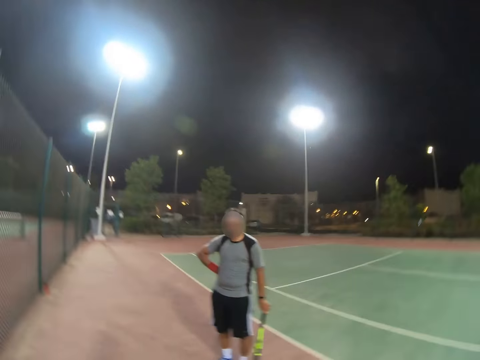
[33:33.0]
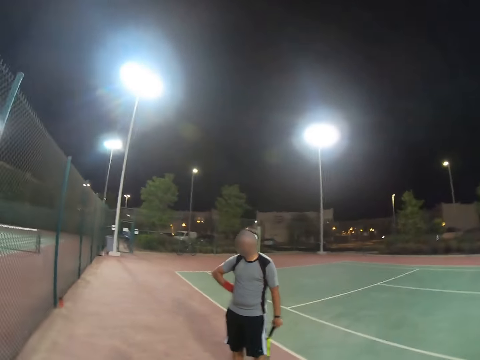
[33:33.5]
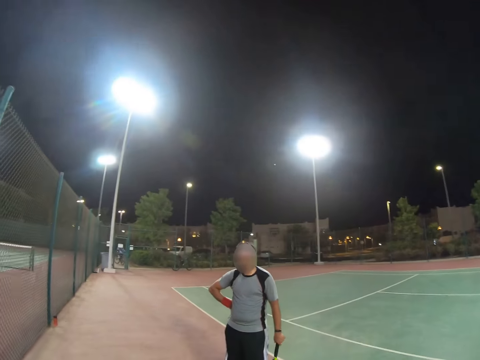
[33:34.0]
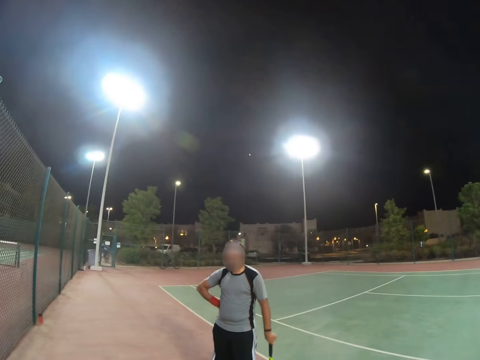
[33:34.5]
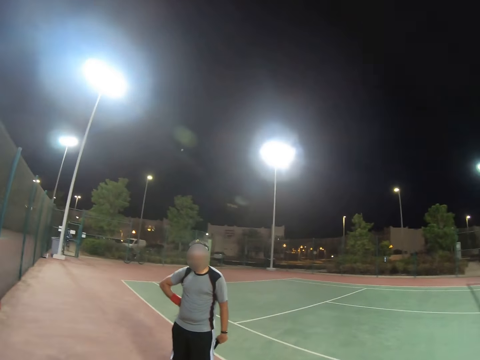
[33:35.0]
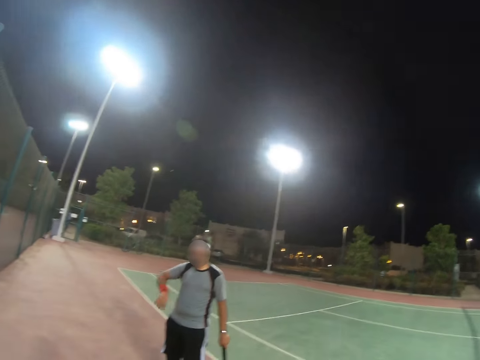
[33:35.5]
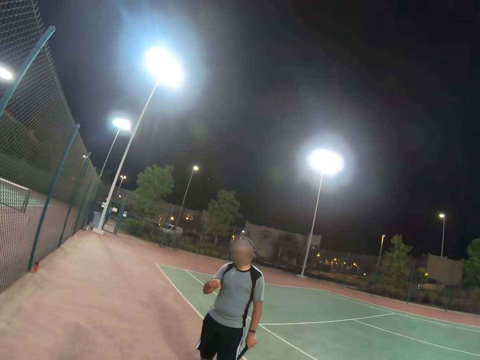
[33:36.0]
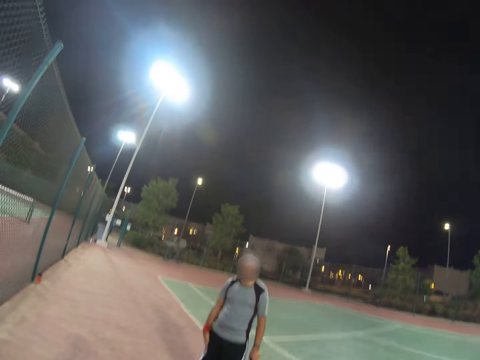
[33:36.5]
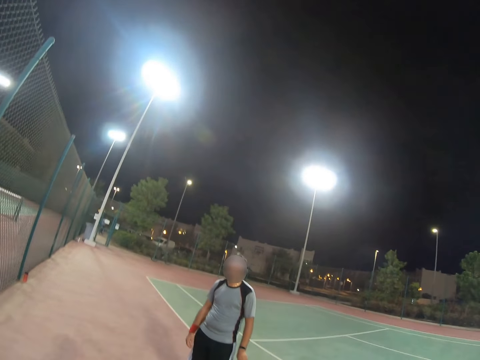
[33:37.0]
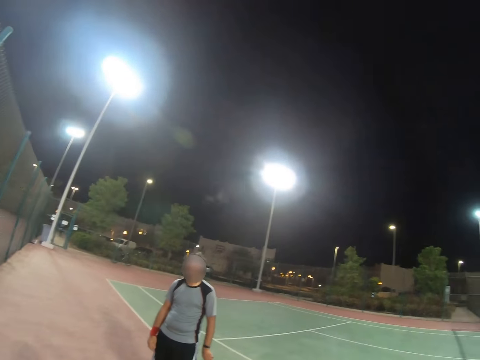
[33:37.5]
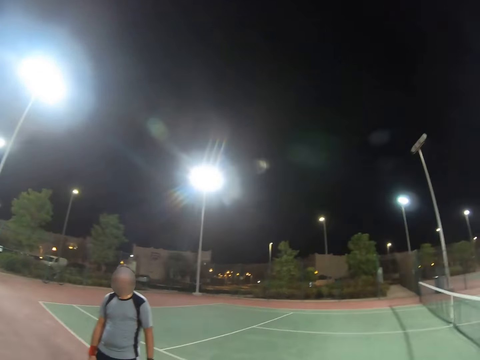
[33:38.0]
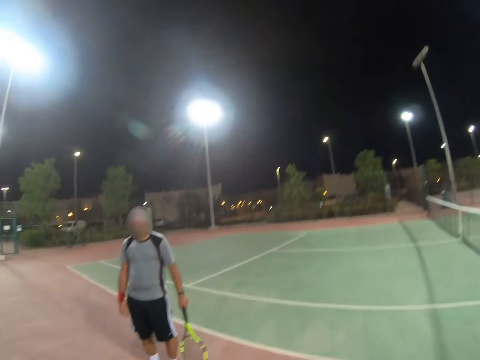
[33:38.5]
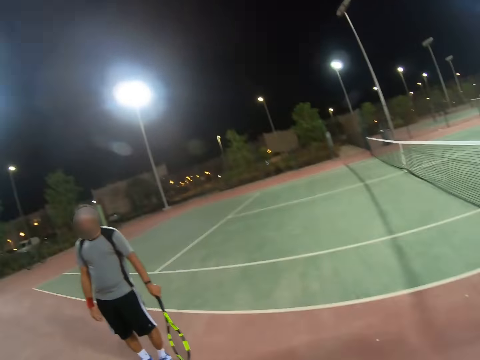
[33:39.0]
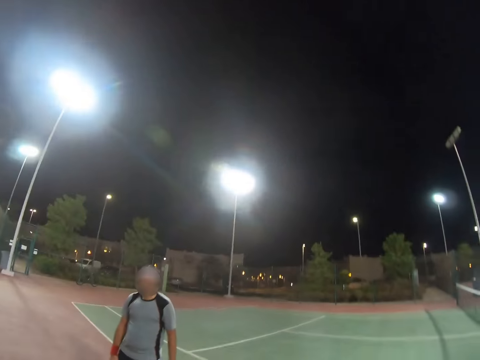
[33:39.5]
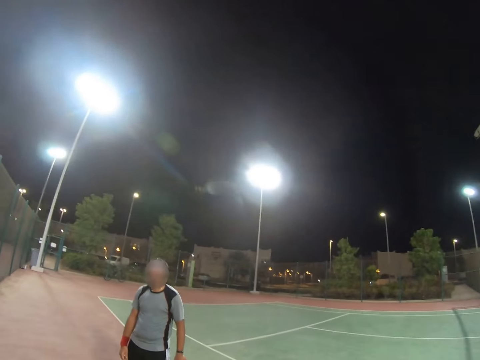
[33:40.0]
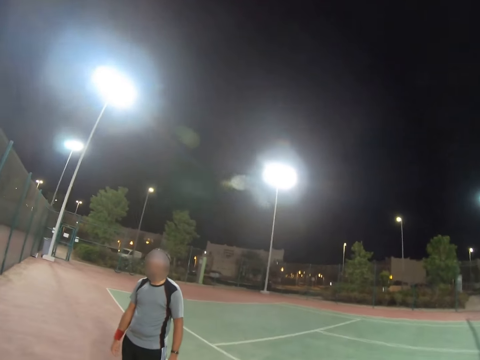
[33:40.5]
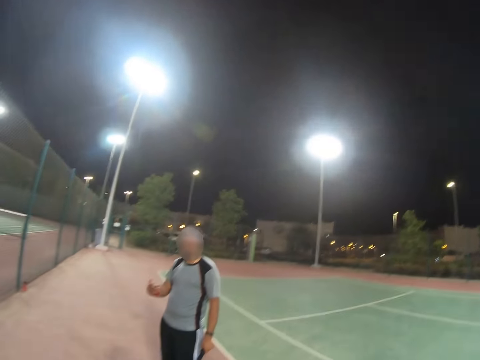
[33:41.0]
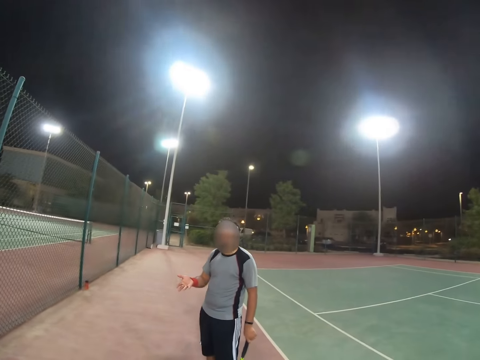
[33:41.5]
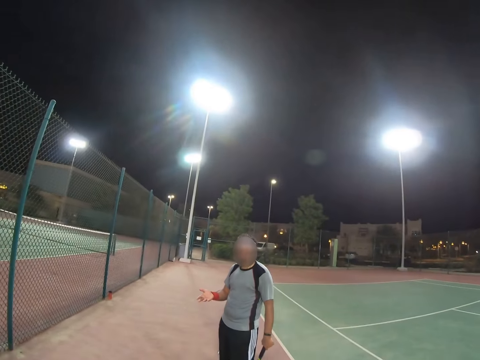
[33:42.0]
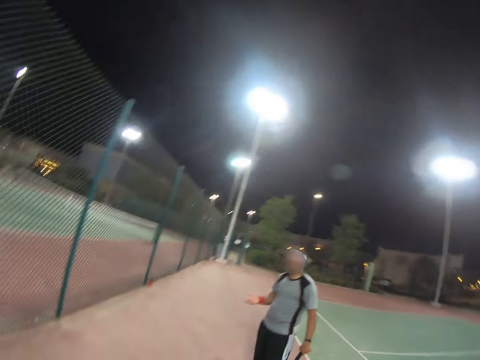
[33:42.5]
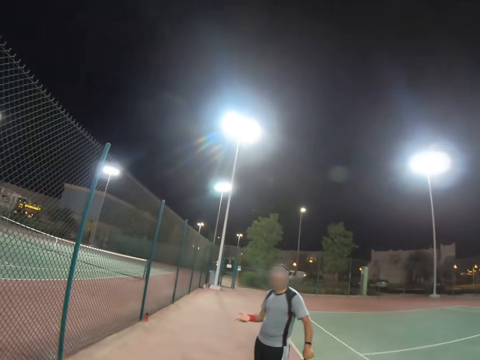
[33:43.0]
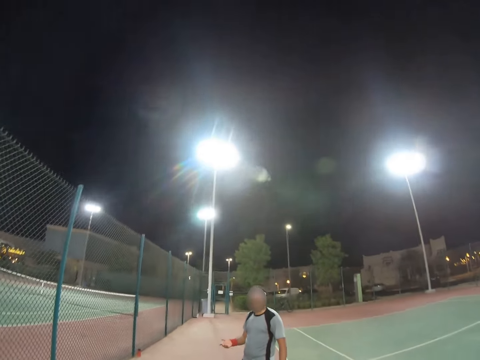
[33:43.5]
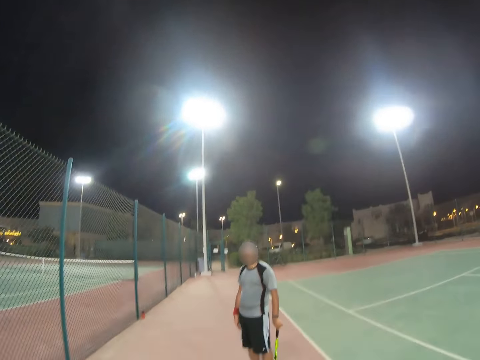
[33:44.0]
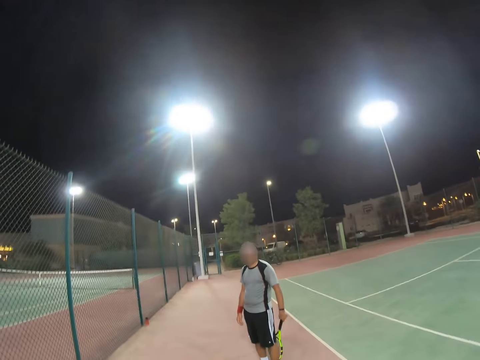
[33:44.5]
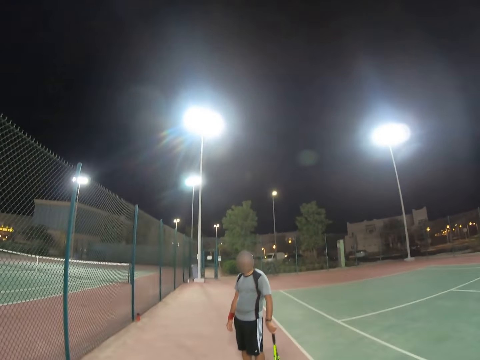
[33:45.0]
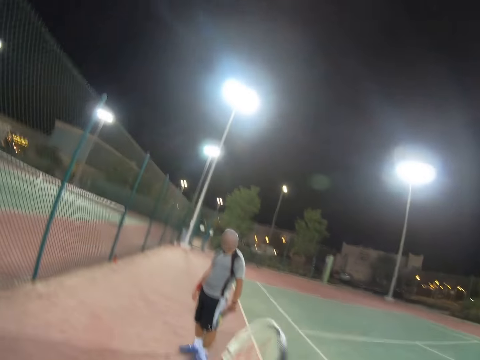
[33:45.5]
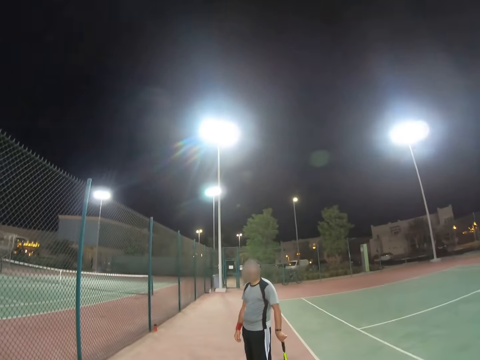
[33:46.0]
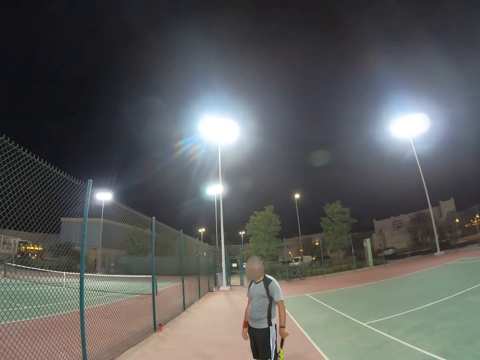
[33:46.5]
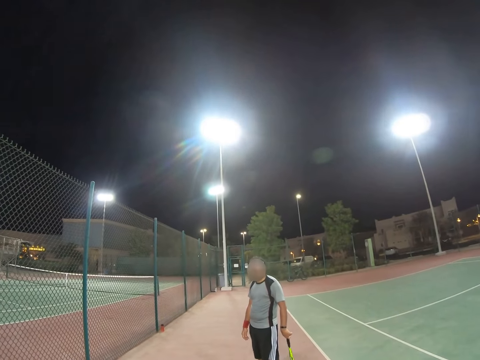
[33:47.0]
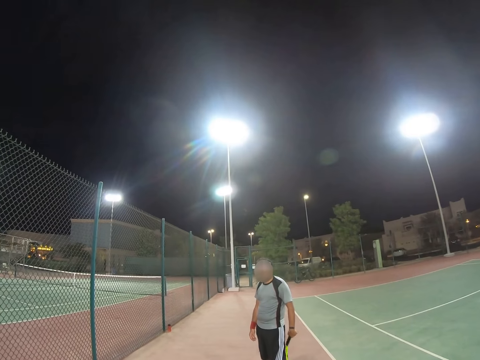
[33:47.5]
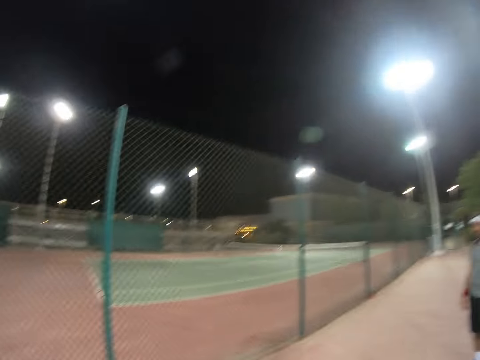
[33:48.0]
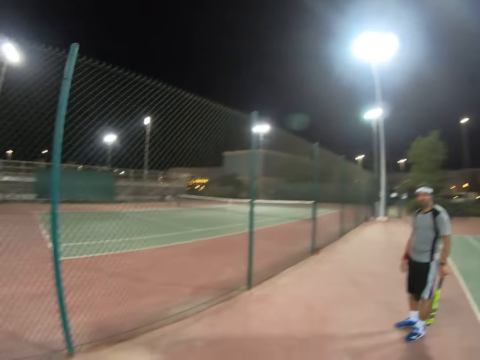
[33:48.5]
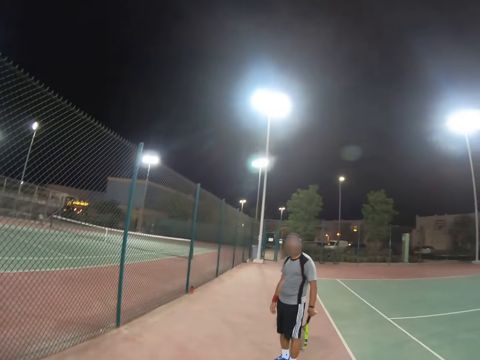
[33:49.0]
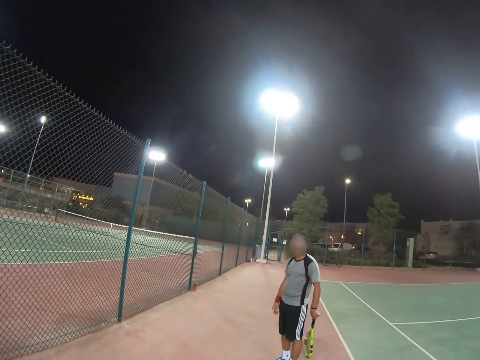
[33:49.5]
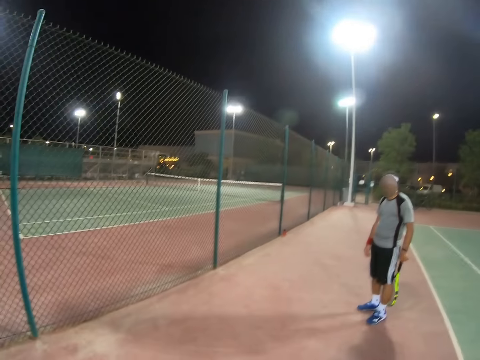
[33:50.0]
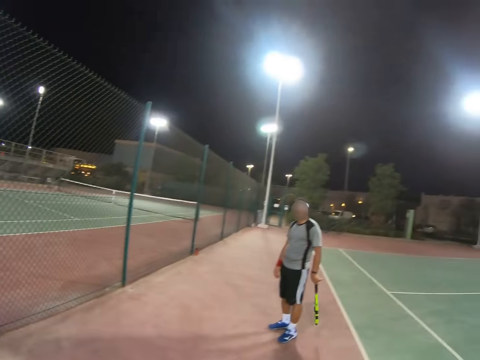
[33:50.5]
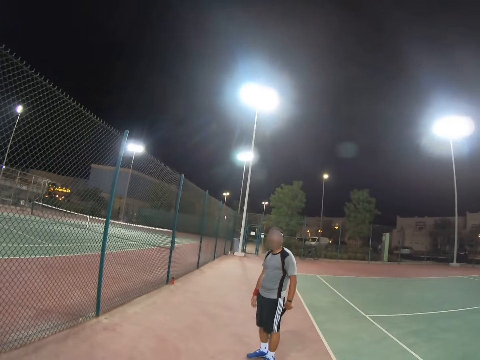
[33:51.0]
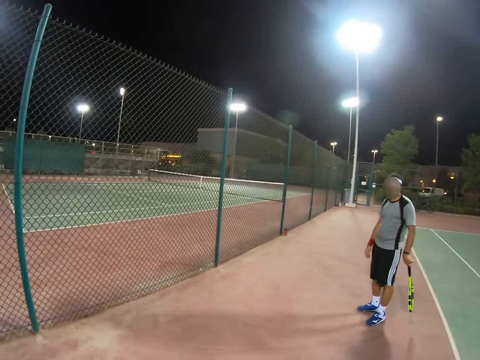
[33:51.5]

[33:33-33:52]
The camera wearer moves. The man removes his hand from the waist. The man talks. The man shows his hand. The man talks again. The camera wearer moves his hands. He raises his hand up. The man swings his racket by the hand.

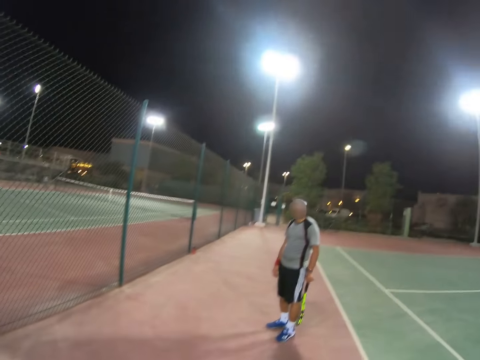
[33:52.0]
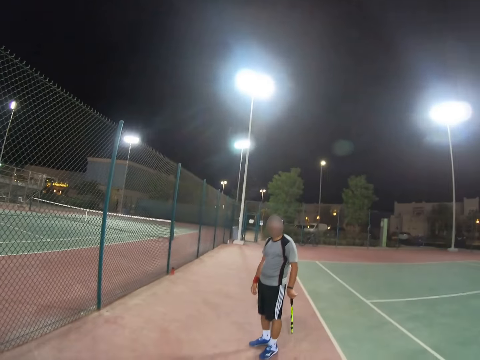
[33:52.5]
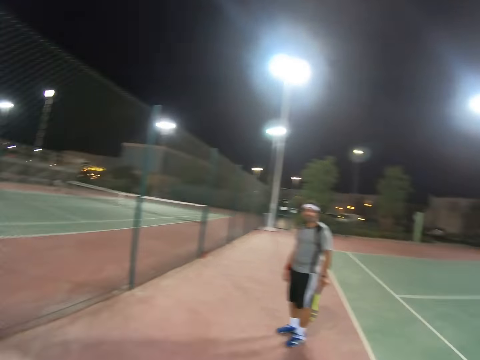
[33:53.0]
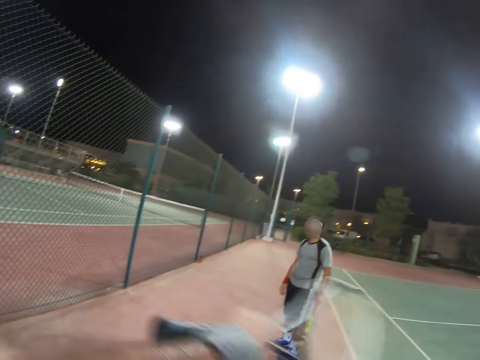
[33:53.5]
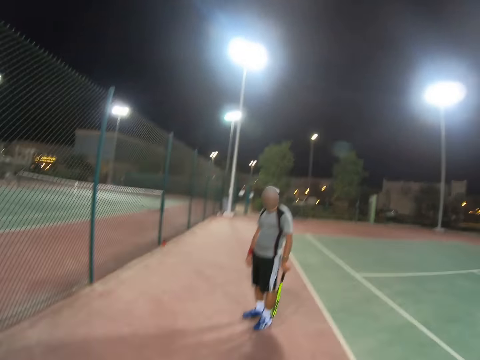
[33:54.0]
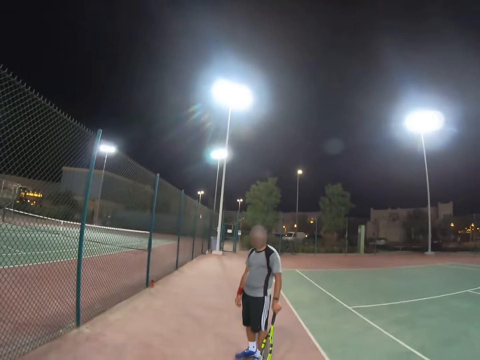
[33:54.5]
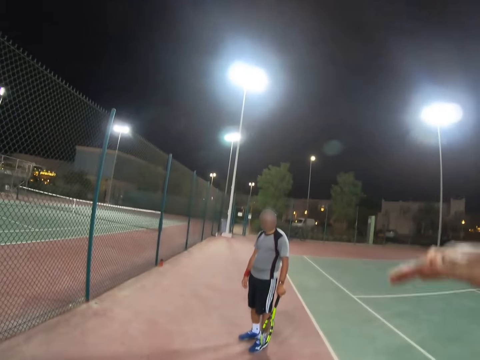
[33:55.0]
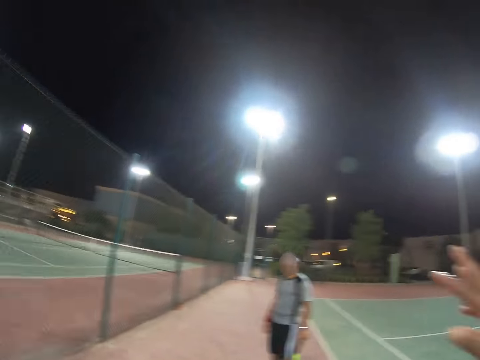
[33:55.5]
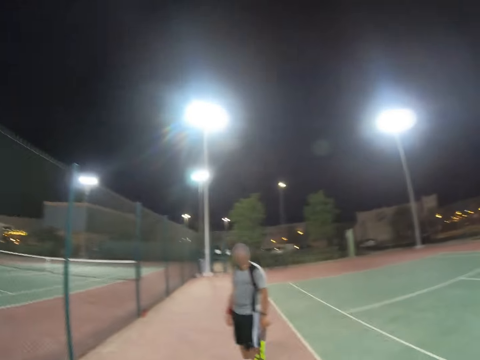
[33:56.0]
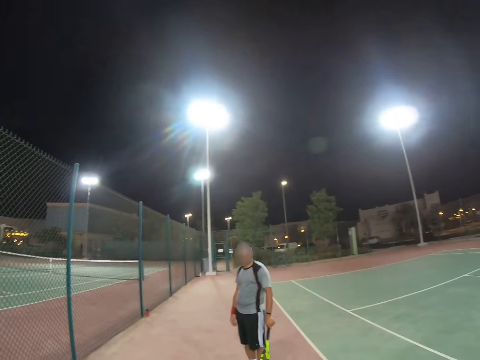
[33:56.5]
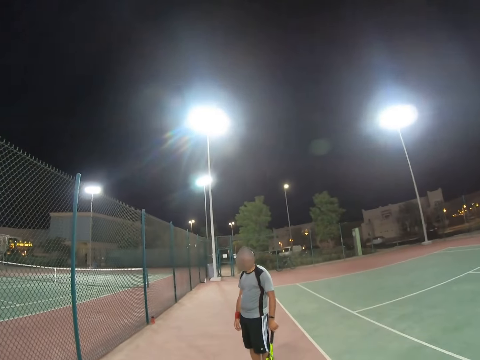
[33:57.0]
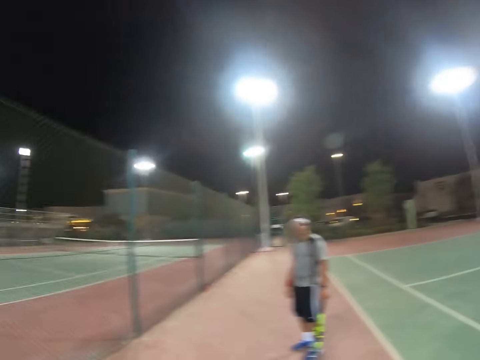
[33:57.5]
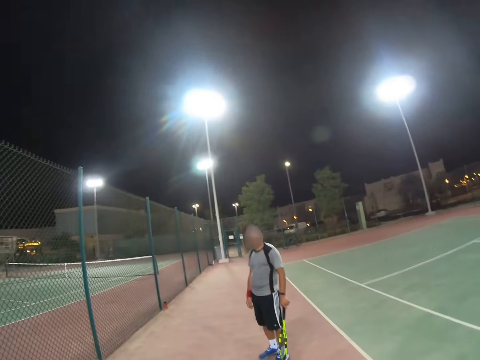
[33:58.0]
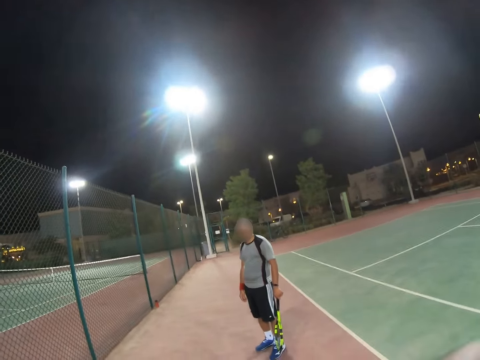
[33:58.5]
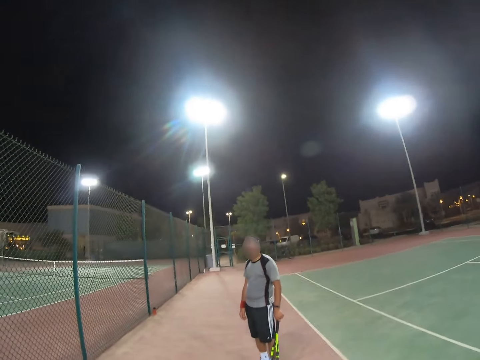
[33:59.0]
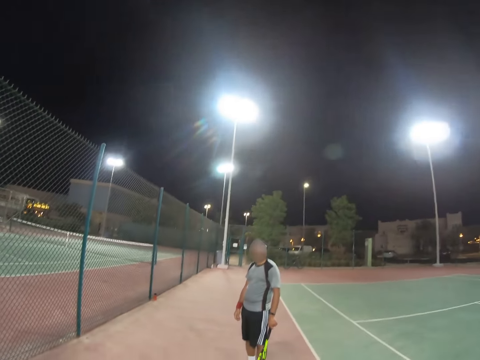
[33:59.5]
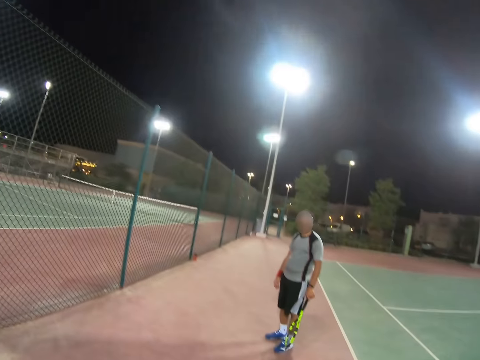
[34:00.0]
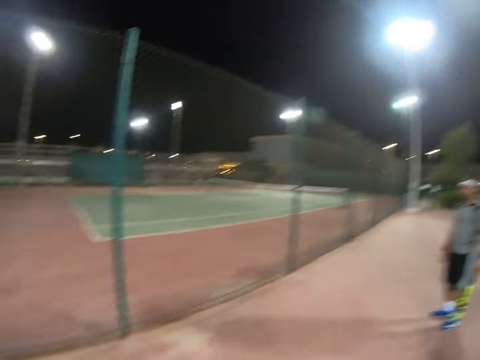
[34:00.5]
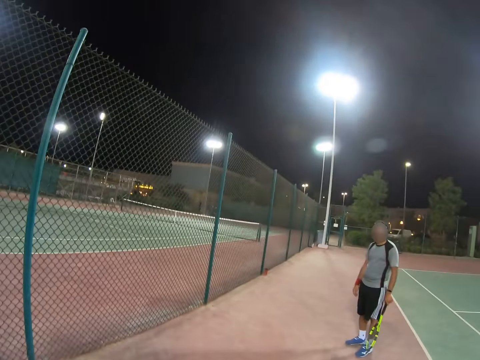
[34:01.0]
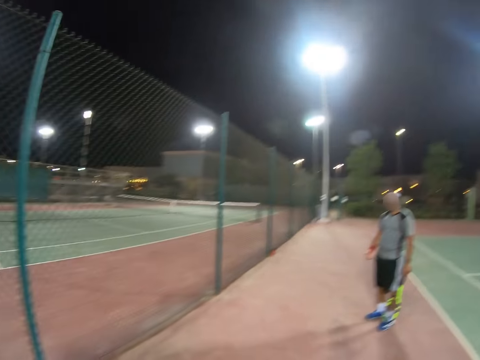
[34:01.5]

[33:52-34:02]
The camera wearer moves his racket. He raises his hand up. A man plays with the racket.
